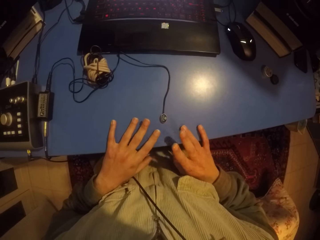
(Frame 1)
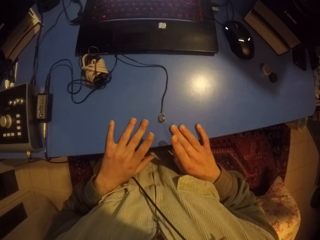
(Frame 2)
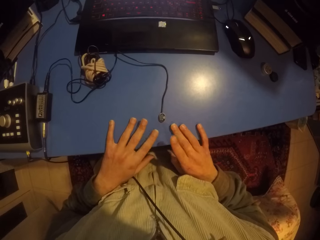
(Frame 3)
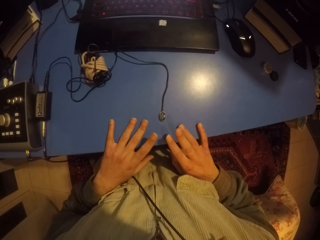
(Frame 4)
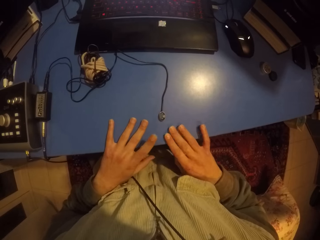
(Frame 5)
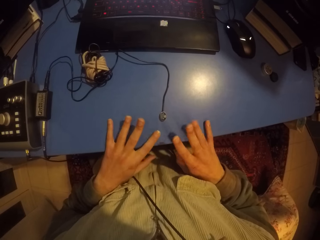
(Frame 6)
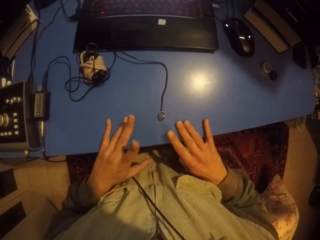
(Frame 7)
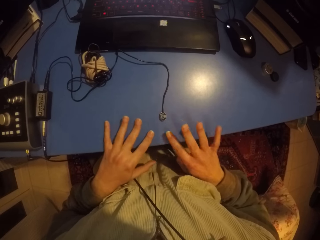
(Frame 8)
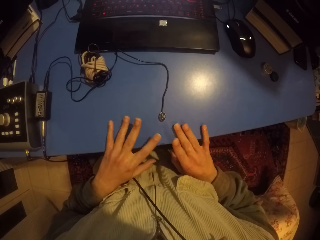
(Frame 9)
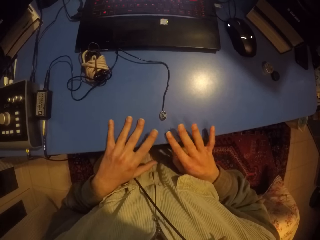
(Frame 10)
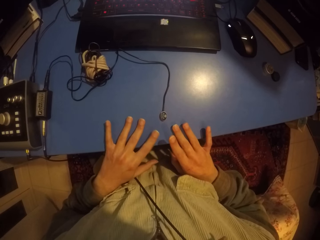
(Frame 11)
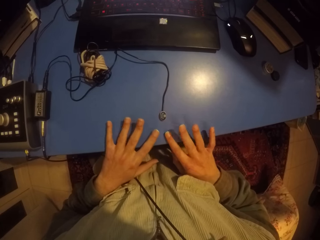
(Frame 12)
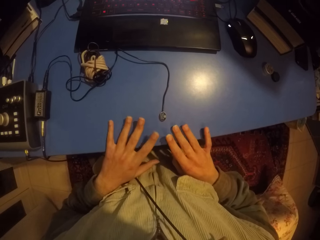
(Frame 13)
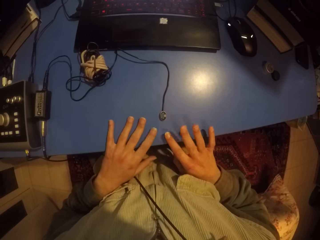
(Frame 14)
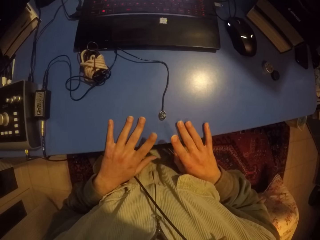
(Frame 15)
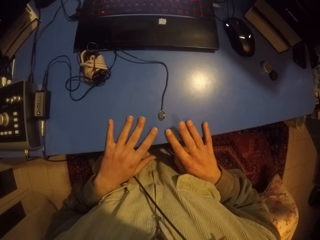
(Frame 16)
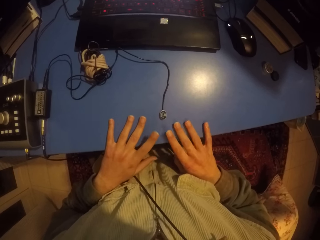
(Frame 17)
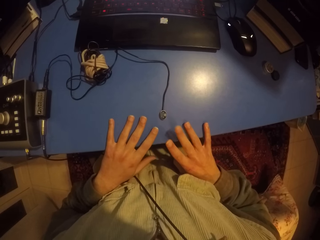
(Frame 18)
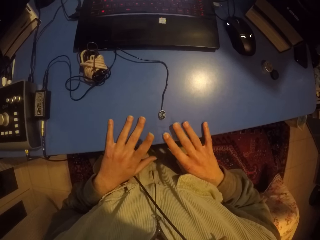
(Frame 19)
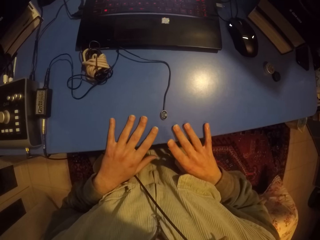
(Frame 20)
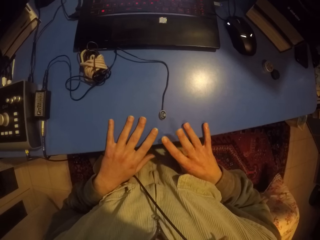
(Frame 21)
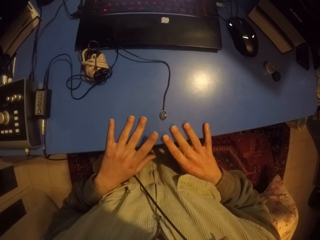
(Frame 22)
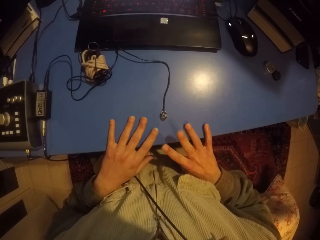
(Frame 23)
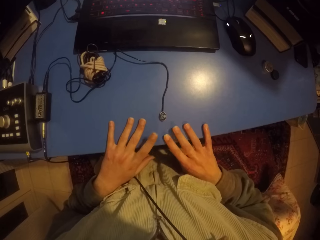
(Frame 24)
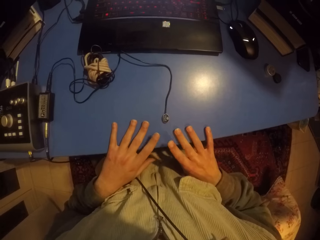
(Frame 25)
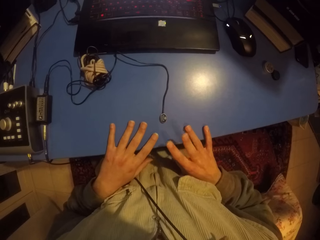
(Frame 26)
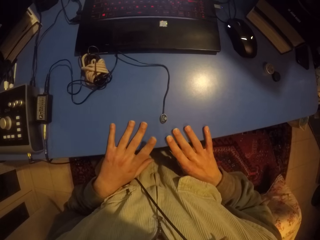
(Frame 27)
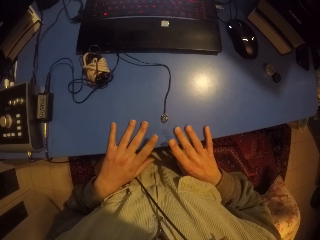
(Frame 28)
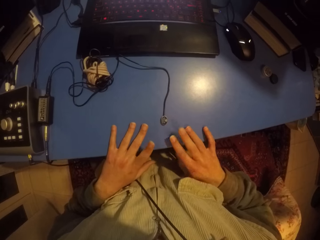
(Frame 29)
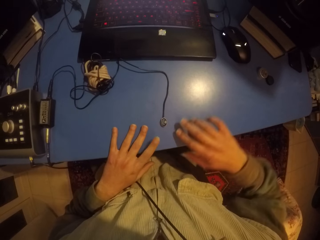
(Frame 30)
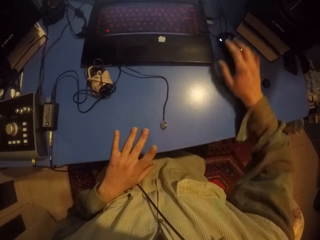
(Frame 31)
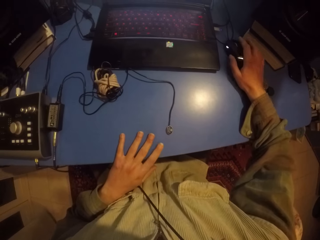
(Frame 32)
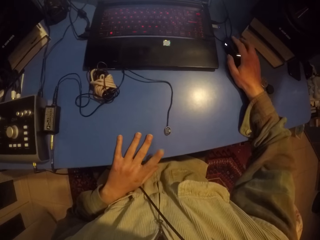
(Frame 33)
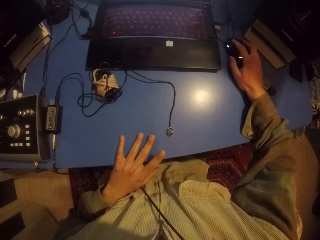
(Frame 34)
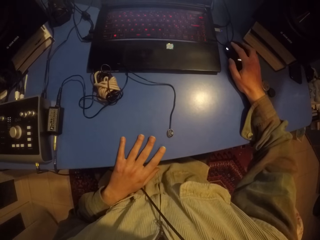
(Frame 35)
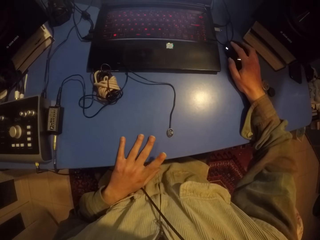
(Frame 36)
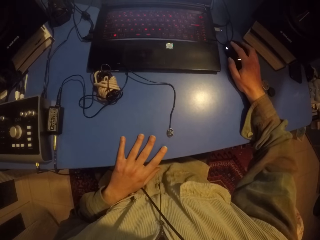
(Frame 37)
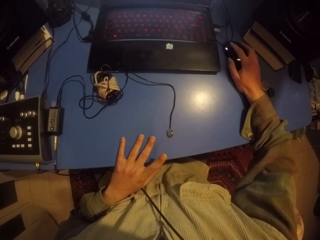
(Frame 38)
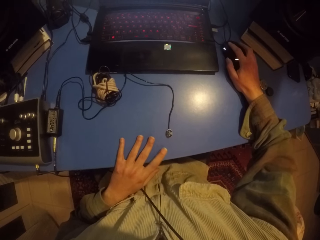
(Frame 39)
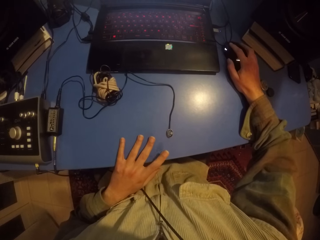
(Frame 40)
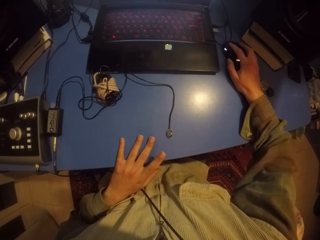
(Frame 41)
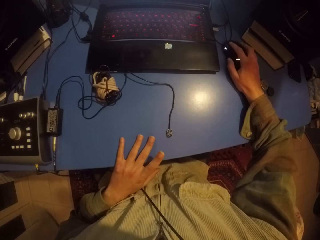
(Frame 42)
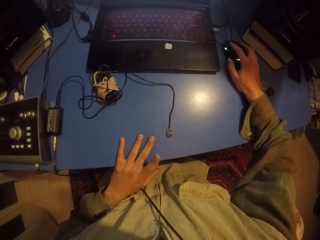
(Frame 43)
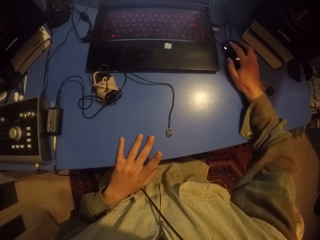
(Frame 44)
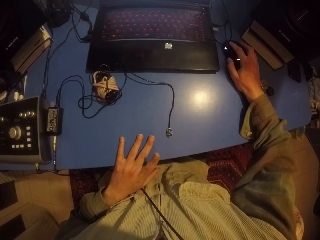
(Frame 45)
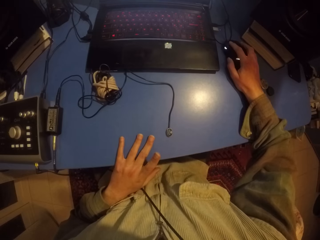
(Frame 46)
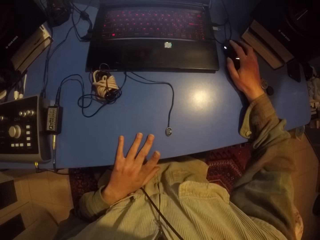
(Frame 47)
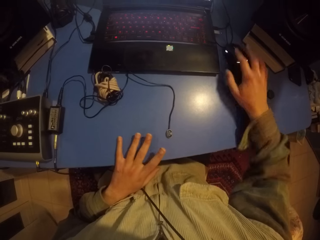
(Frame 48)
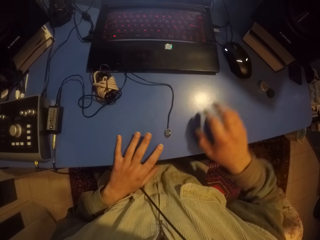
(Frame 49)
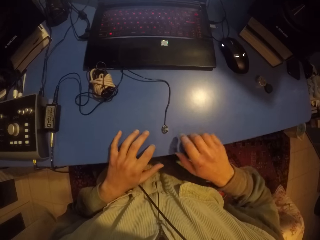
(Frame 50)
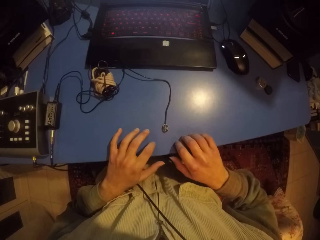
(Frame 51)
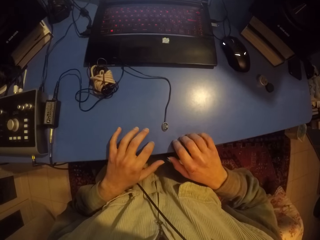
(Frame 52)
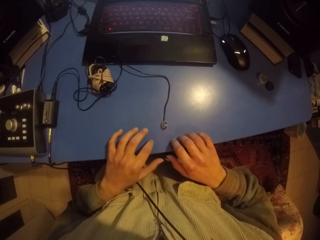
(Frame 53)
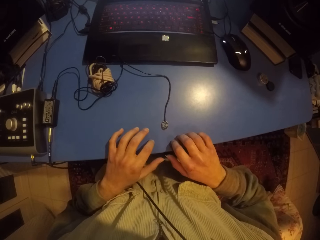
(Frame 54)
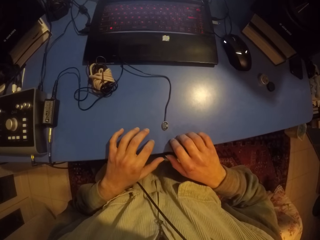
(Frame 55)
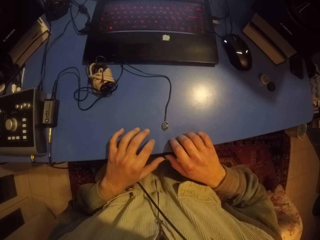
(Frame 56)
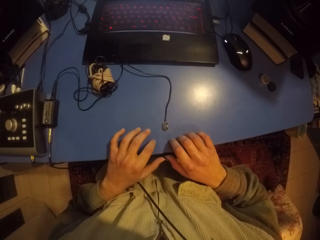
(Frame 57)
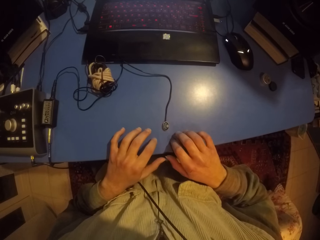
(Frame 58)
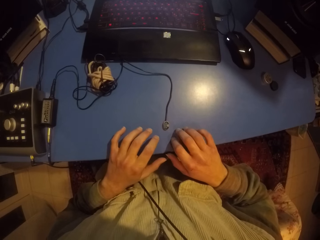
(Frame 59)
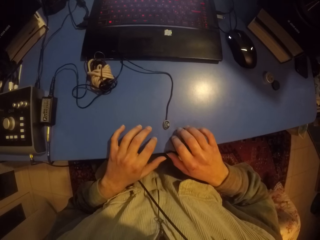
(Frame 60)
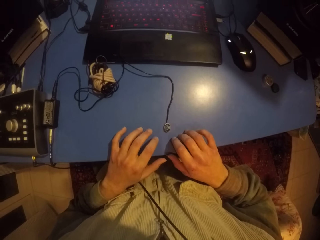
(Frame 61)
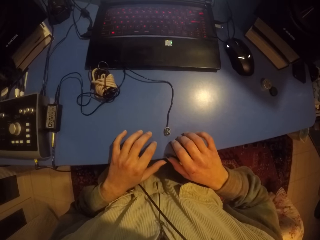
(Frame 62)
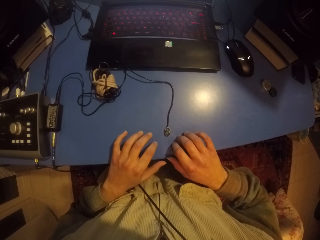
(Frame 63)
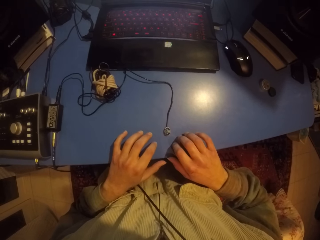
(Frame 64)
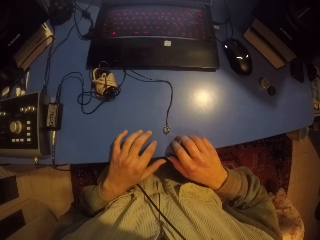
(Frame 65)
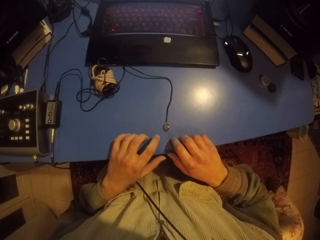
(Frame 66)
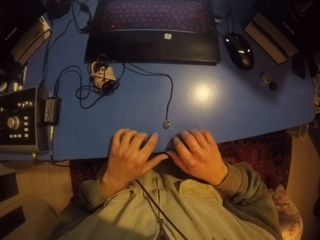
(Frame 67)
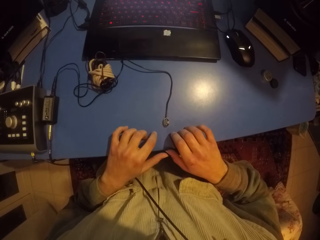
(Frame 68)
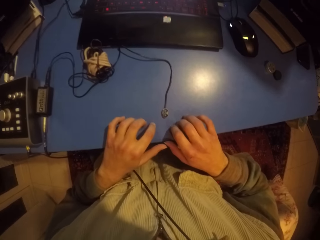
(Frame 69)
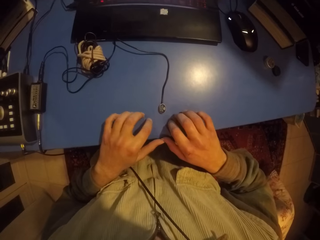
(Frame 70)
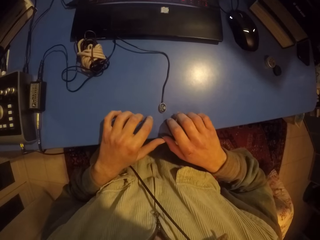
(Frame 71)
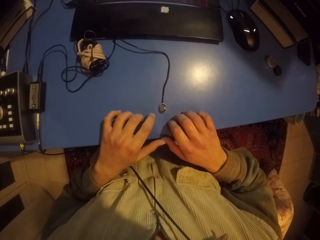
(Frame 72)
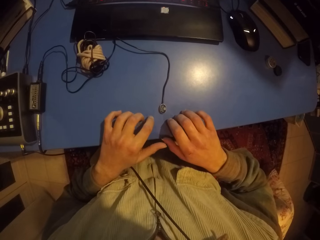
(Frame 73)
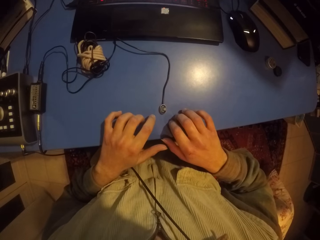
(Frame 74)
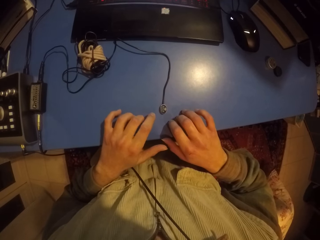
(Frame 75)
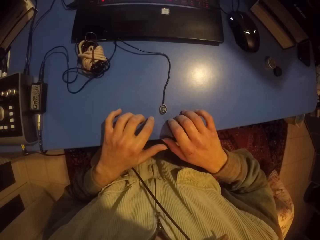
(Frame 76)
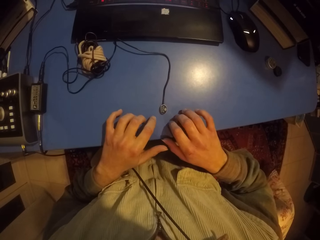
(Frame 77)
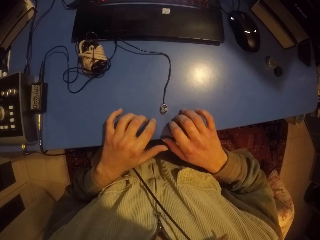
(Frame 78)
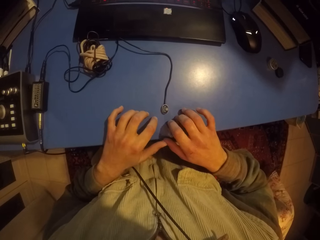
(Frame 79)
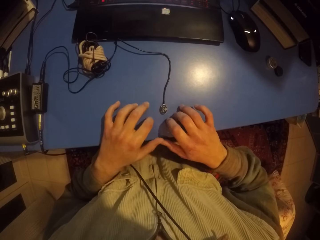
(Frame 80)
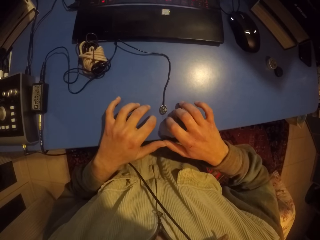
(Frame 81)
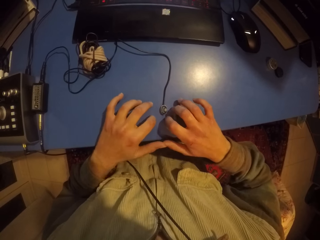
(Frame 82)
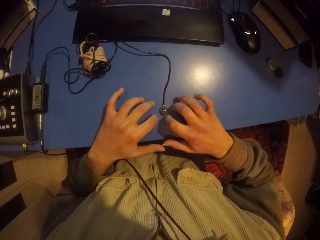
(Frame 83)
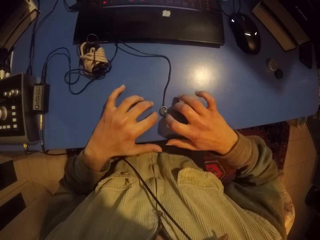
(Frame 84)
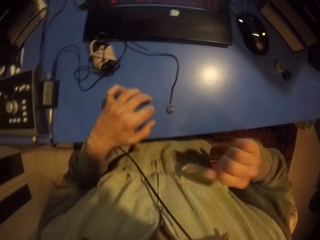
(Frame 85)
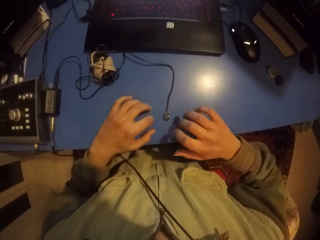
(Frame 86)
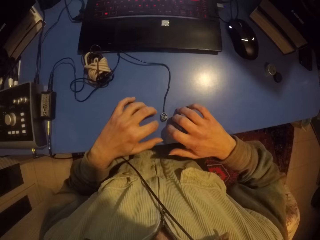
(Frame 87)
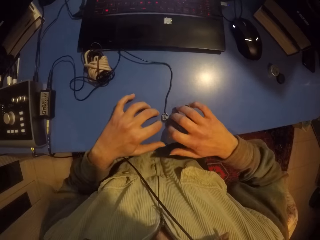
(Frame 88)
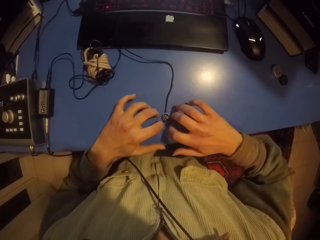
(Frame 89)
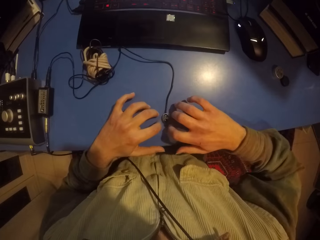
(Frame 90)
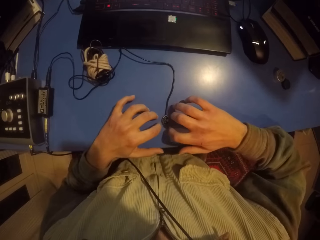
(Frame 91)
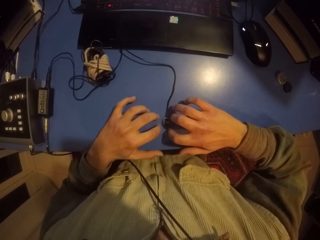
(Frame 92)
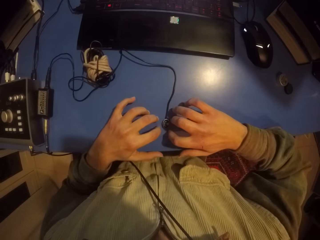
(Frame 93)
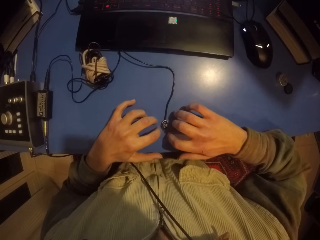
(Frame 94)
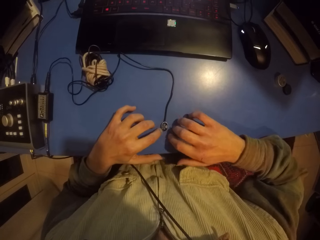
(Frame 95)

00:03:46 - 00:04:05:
The camera wearer clicks on the mouse with the right hand. They hit the table with both hands.

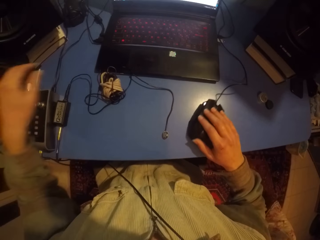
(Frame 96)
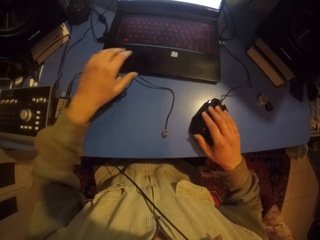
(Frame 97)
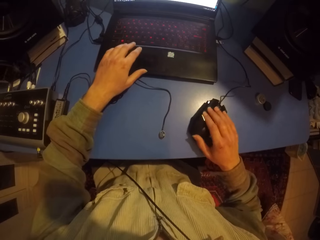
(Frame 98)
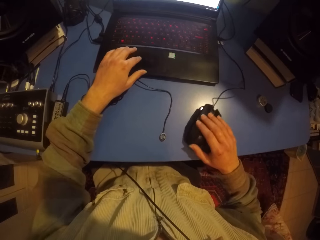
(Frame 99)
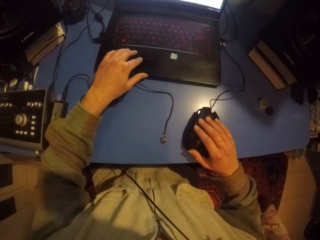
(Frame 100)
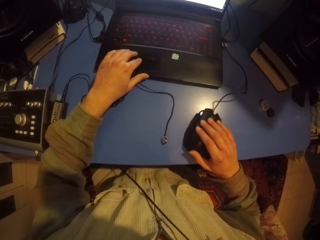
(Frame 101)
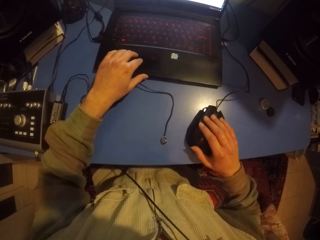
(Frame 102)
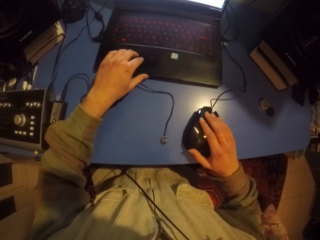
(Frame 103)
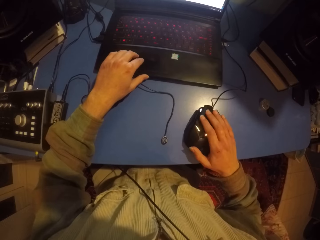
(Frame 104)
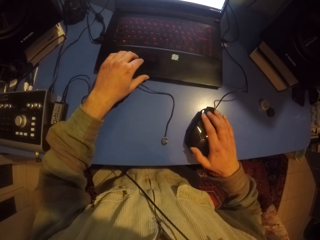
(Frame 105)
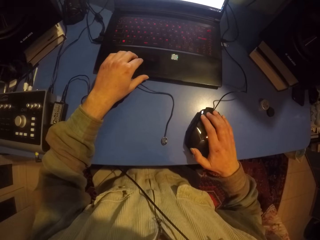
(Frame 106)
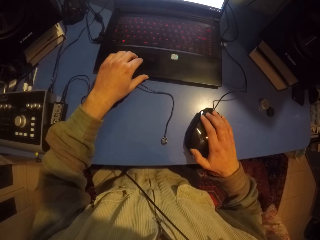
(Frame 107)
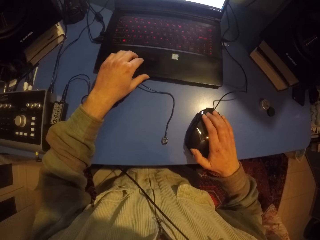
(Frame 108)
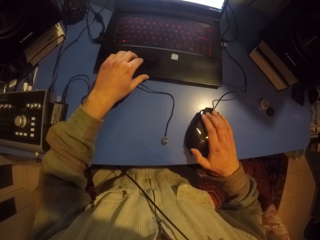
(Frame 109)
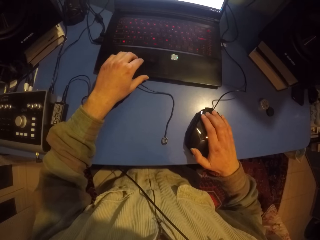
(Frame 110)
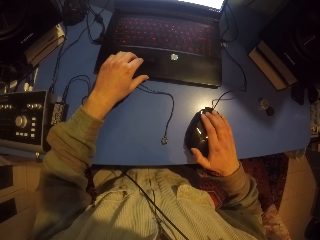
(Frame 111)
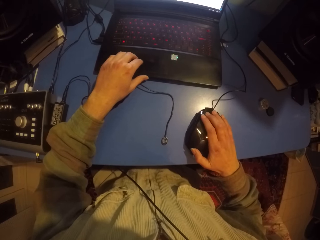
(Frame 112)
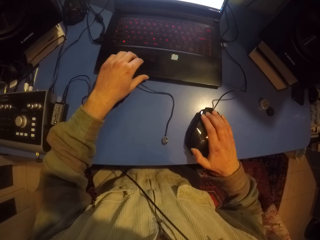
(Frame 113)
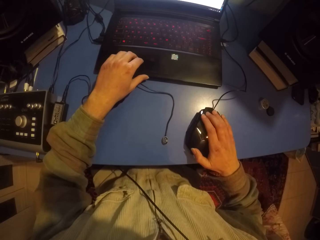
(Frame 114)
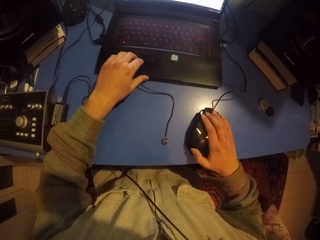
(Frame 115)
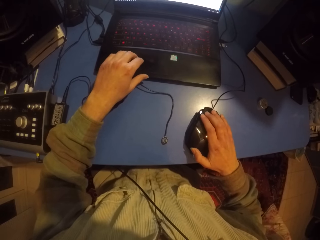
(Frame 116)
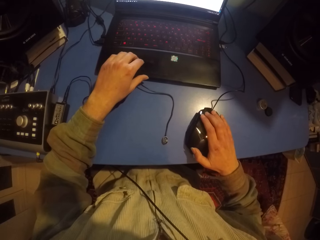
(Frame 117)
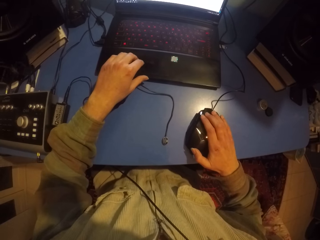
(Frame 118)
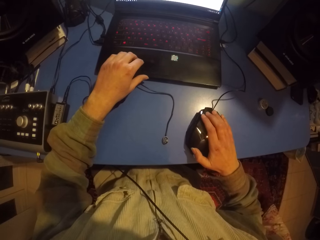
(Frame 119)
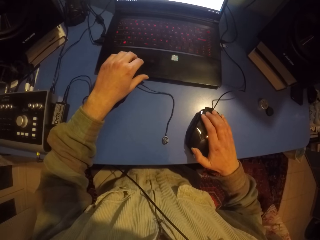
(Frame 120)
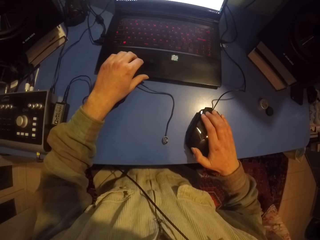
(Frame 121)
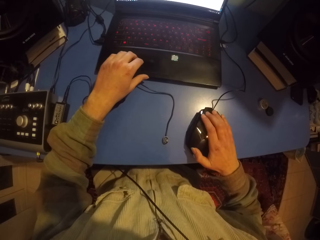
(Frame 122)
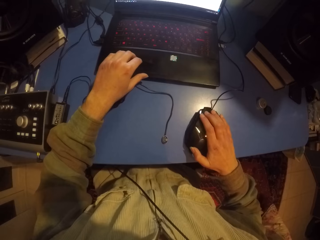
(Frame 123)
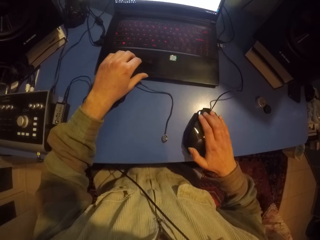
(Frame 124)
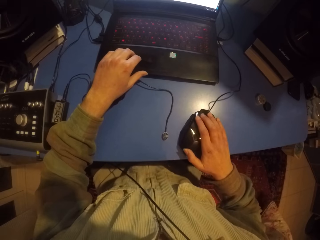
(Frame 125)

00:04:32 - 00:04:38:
The camera wearer touches the touchpad.
